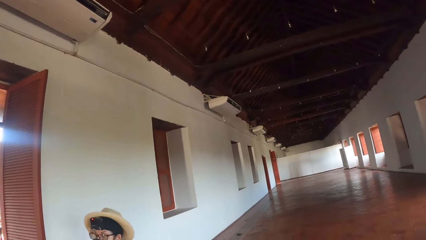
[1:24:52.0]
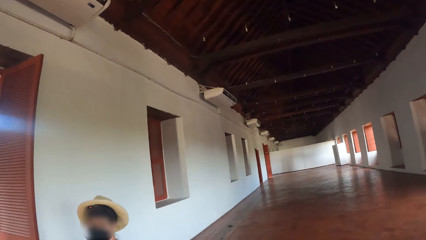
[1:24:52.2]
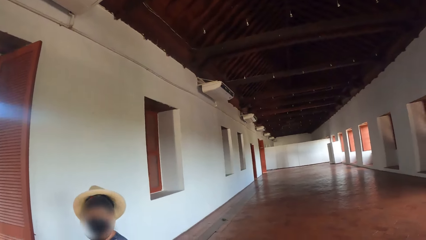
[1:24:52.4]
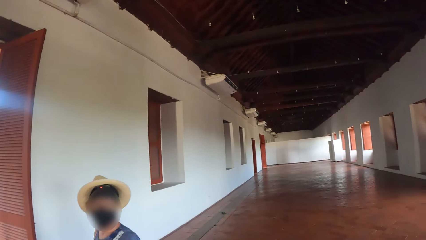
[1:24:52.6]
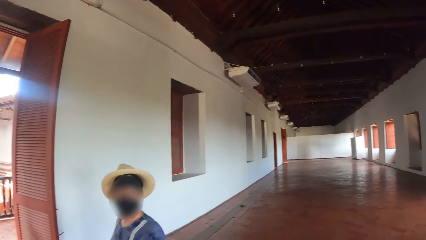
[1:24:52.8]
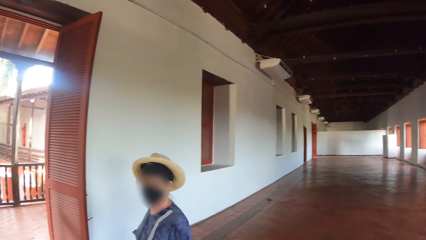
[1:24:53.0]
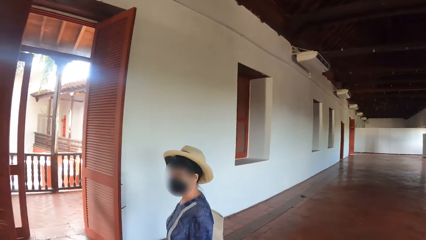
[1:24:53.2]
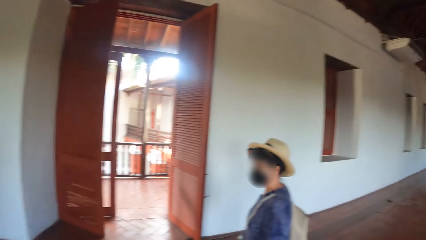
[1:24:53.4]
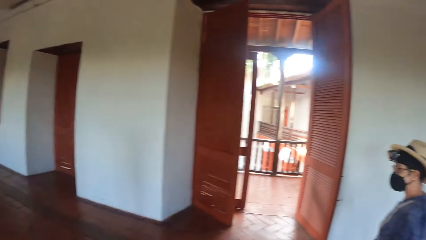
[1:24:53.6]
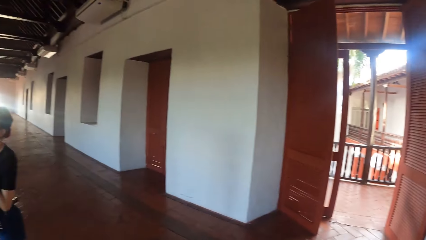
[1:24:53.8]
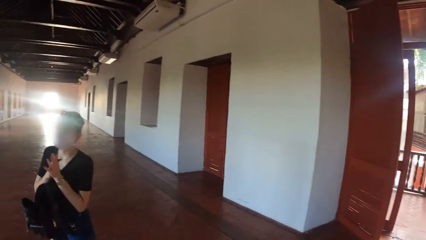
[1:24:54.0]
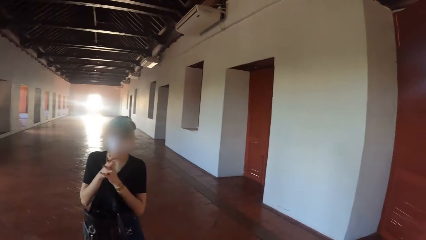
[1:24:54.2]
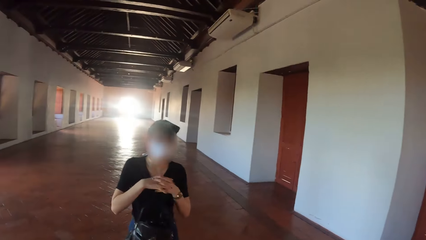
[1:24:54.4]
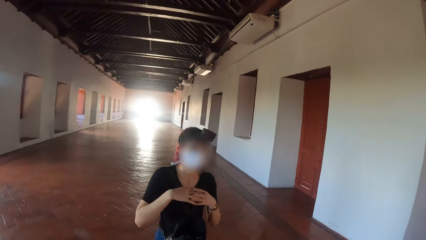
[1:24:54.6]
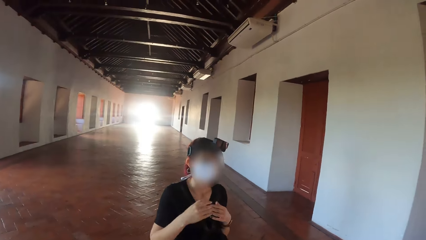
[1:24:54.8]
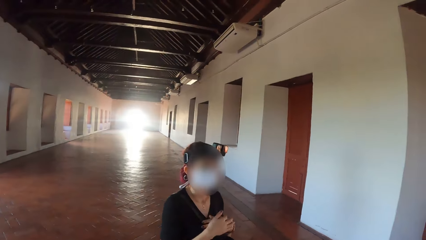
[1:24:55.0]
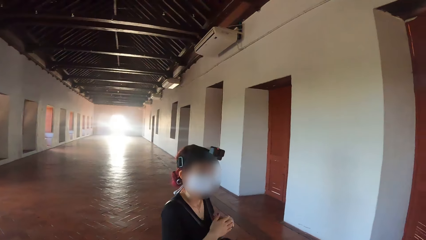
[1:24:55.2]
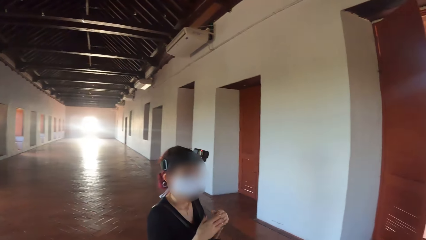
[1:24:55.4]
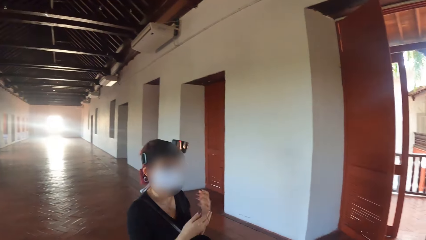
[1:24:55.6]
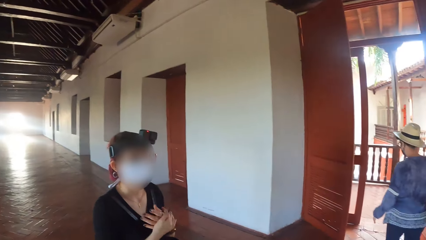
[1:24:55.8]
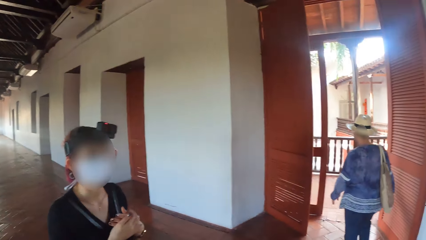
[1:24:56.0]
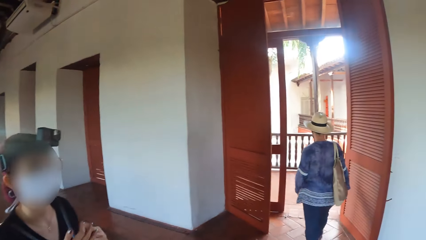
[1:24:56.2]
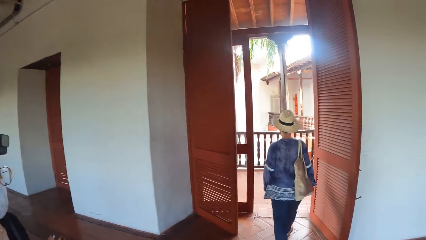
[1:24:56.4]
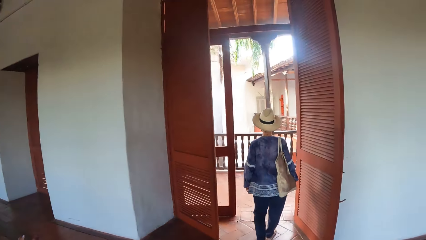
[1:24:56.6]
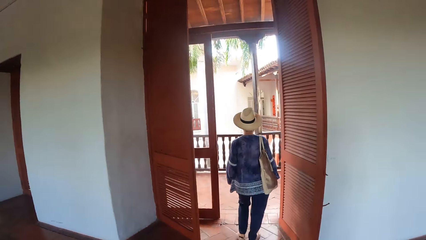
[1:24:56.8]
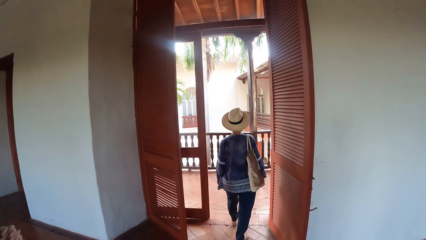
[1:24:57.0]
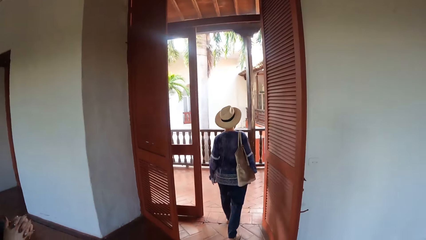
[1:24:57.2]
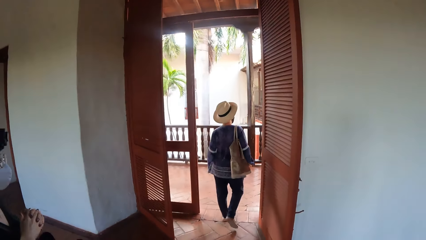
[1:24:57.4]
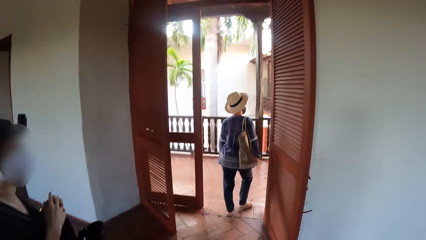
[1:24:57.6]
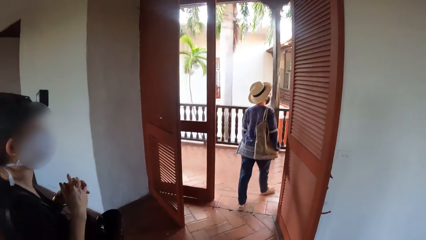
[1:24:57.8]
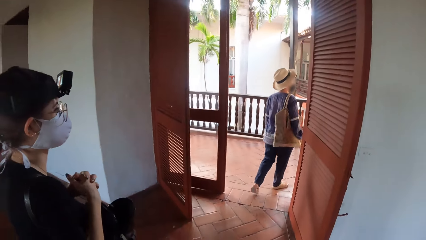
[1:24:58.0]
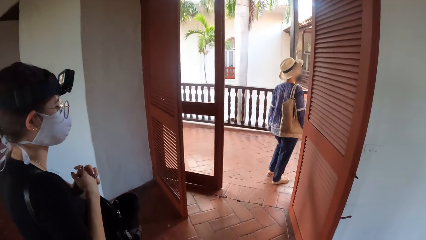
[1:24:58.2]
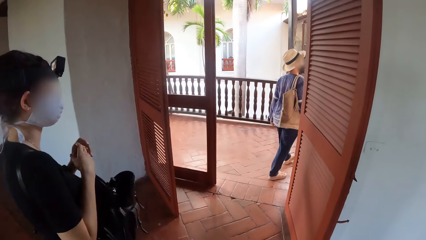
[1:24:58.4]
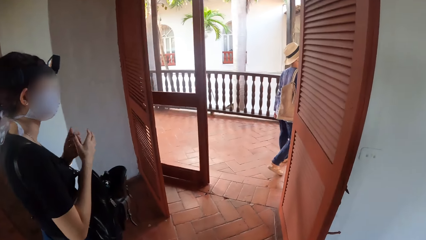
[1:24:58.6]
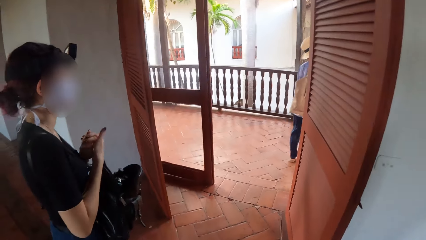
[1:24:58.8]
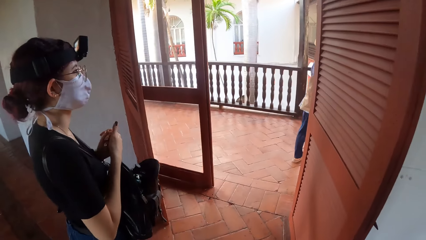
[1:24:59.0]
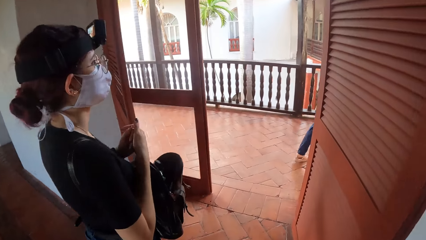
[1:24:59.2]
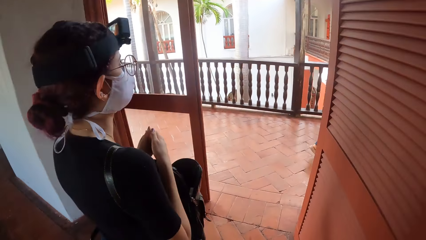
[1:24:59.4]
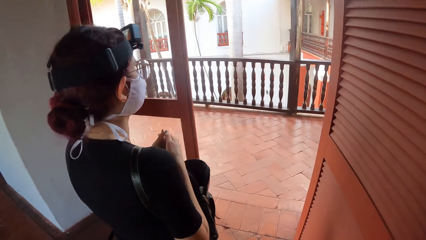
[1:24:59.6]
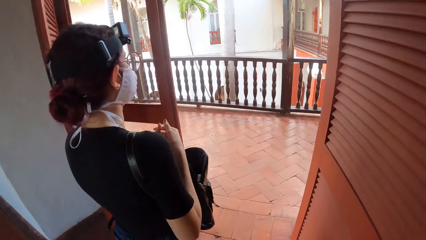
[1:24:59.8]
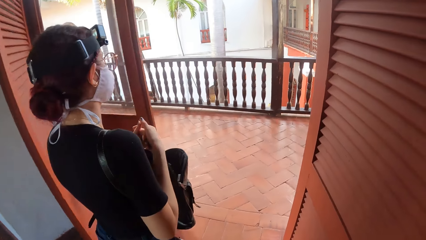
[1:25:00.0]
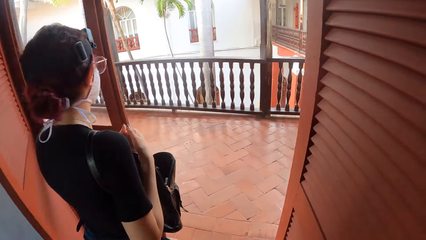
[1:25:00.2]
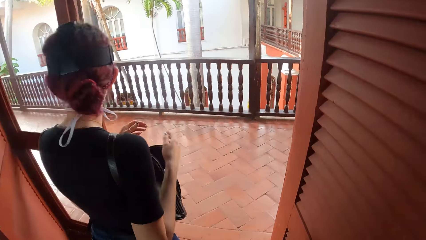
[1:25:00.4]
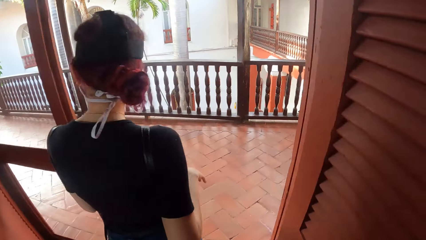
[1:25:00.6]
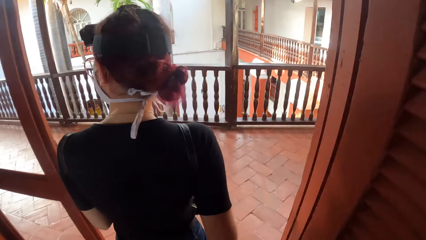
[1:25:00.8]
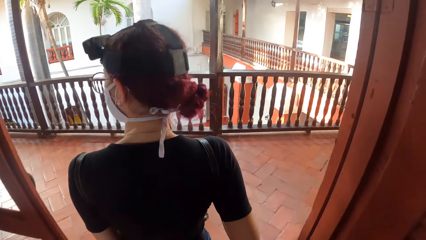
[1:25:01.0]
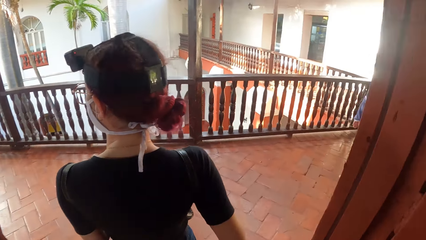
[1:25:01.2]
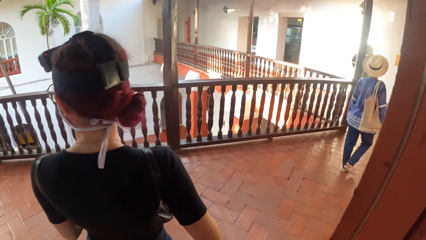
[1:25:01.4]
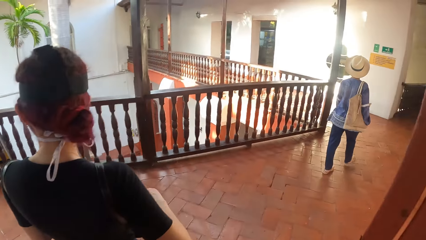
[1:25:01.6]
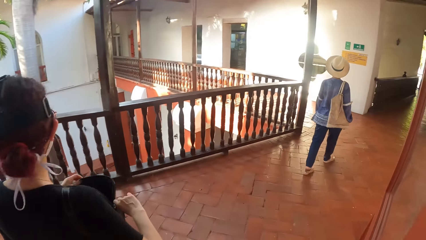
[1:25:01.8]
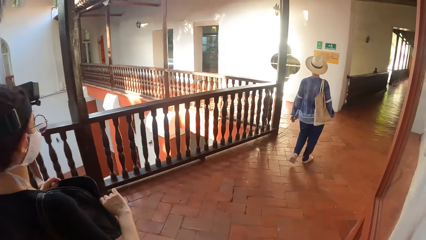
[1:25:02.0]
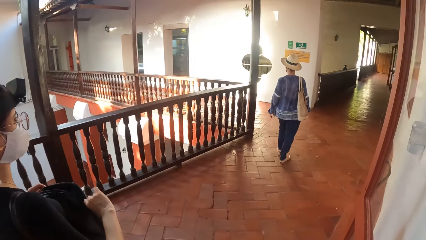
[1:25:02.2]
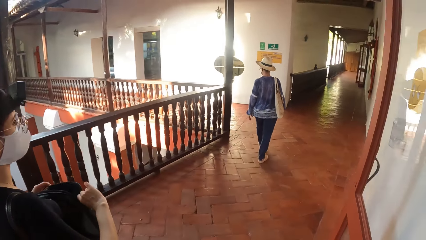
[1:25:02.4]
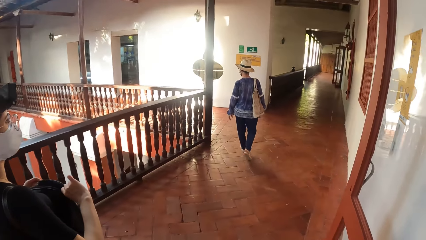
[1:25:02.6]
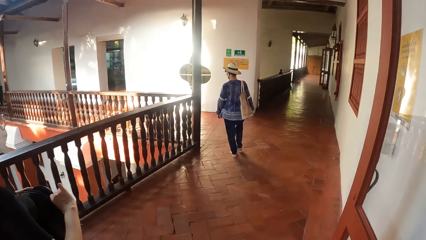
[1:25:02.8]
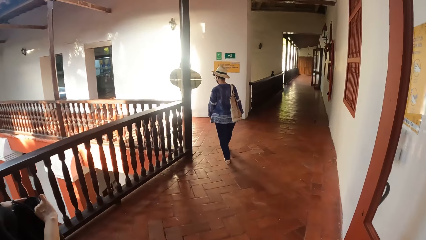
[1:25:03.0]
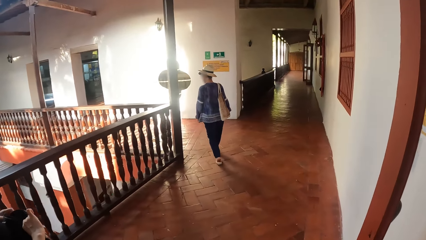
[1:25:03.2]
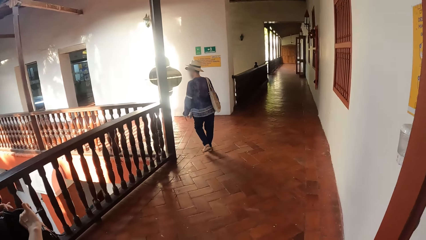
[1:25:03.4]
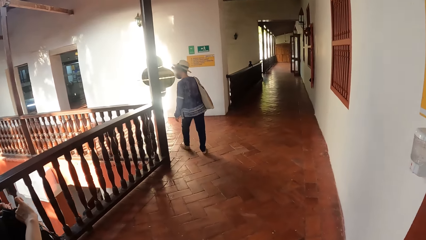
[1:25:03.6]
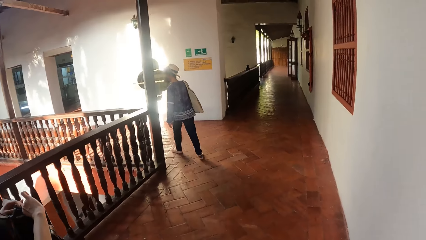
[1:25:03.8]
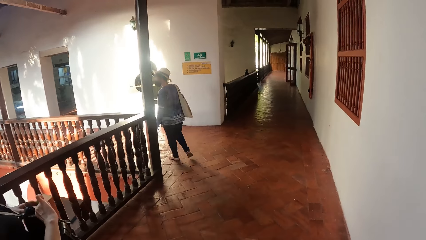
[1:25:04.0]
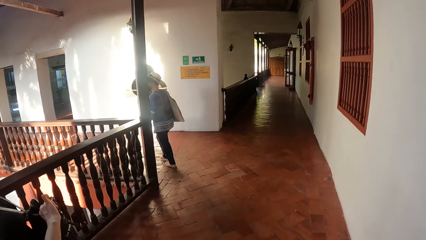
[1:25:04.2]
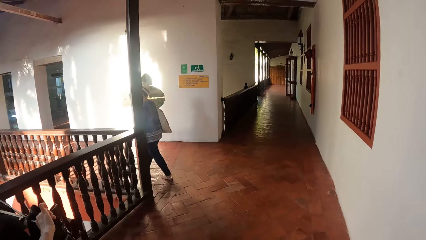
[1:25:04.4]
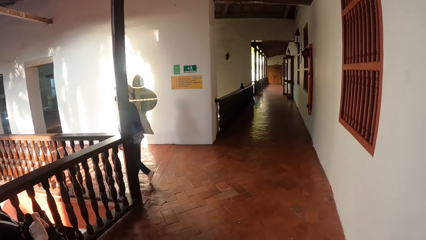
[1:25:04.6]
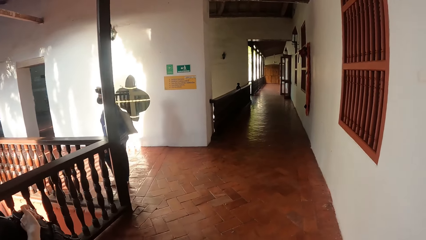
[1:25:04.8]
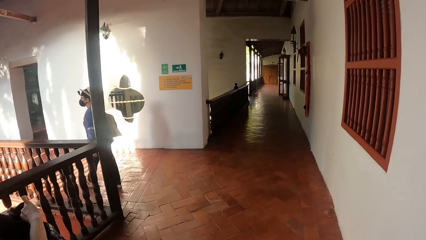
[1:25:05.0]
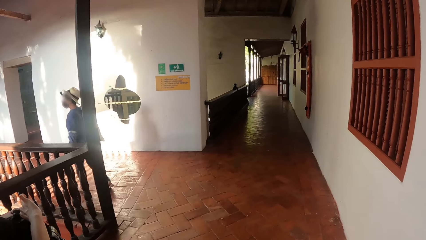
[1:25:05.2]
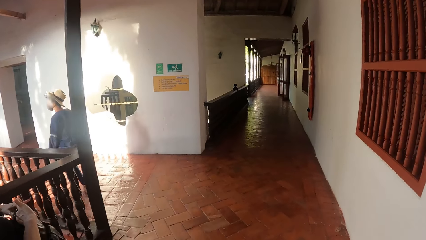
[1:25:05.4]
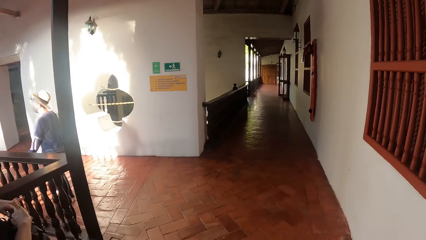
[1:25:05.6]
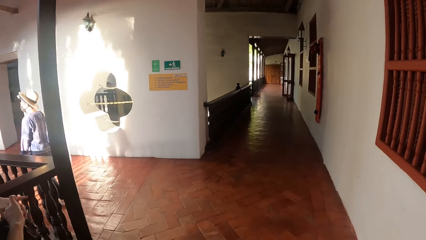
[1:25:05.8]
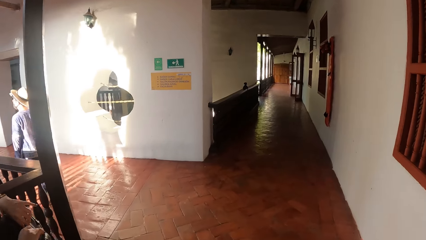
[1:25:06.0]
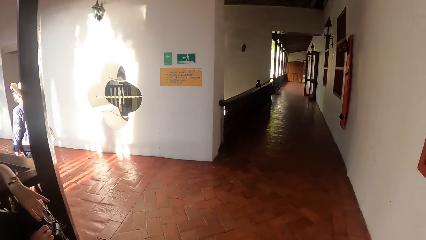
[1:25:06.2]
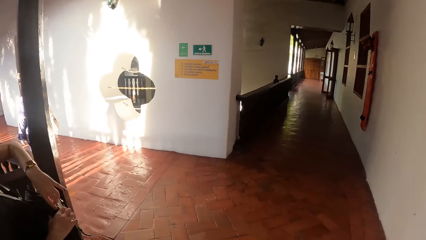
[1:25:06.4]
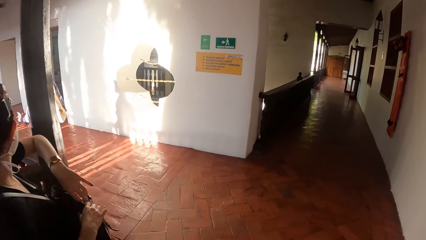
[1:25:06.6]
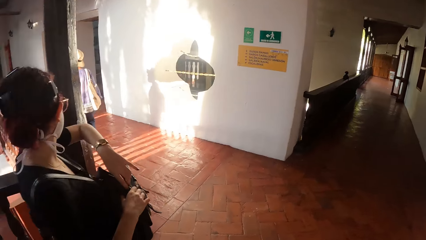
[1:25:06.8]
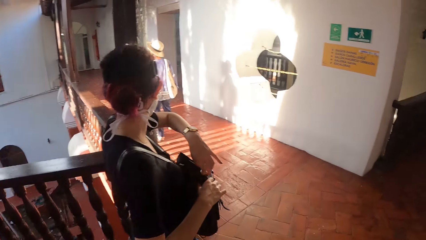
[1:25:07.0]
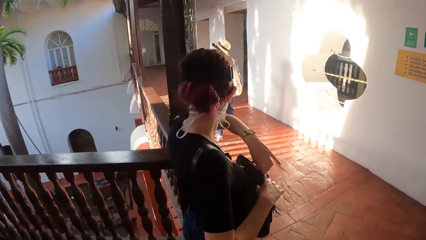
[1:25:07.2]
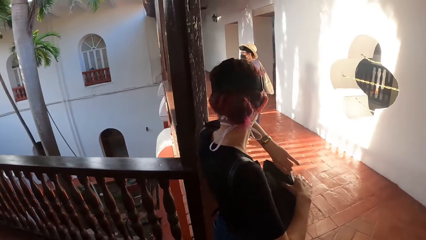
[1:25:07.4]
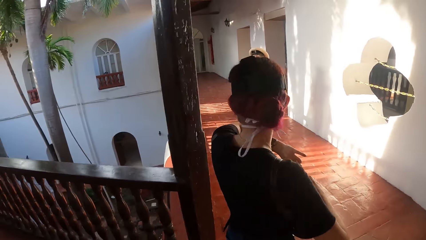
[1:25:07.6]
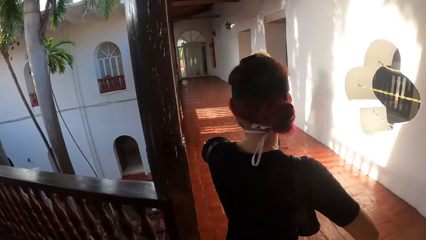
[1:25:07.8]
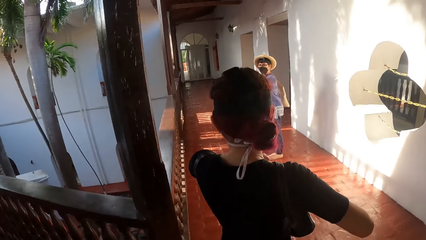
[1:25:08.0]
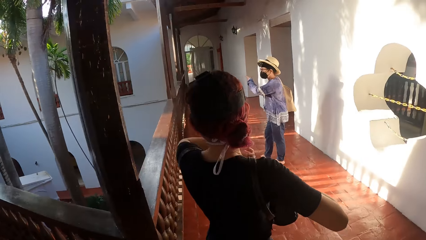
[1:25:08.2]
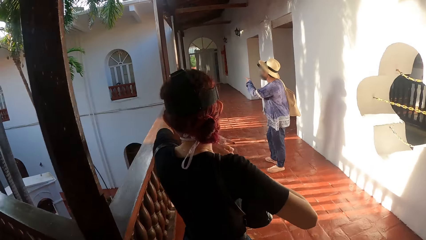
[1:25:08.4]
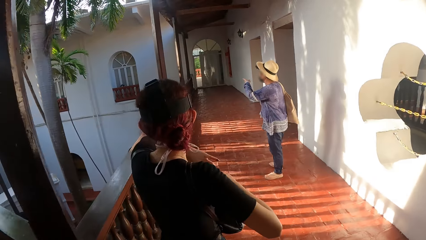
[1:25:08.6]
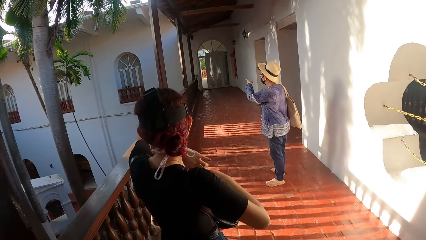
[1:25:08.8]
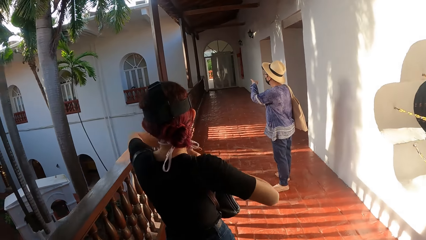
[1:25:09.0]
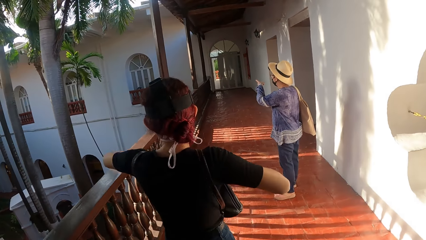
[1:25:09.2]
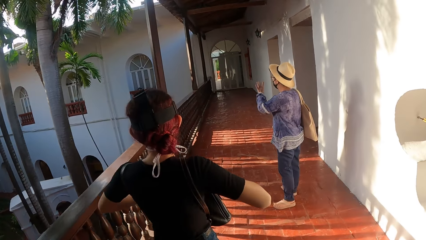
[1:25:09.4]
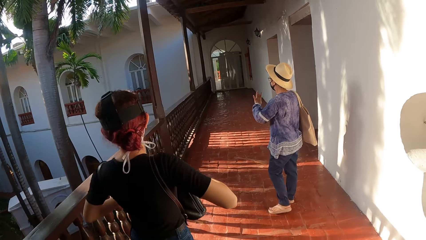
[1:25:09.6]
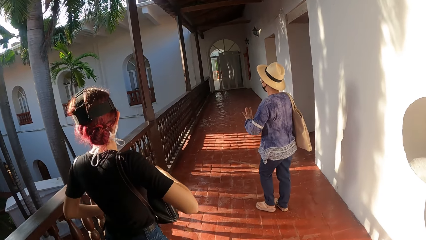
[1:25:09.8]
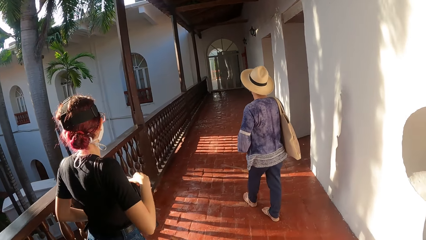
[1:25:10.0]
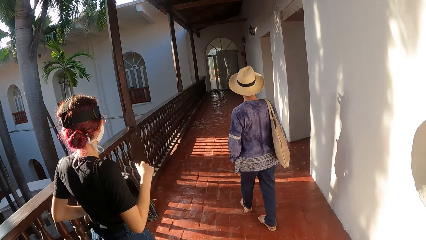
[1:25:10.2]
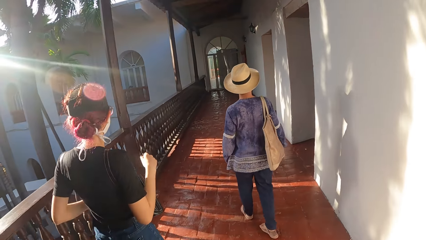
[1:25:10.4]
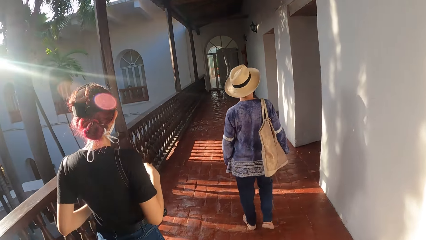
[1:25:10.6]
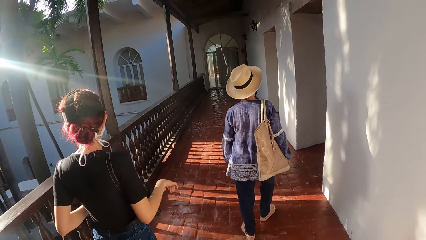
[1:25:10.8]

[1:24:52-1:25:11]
A woman rubs her hands. Another woman walks to a corridor from the room. The first woman walks to the corridor from the room. The camera wearer walks to the corridor from the room. The first woman holds the bag on her body with her left hand and zips the bag on her body with her right hand. She zips the bag on her body with her left hand and holds the bag on her body with her right hand. The camera wearer interacts with the other woman and the first woman. A third woman converses with the camera wearer.
